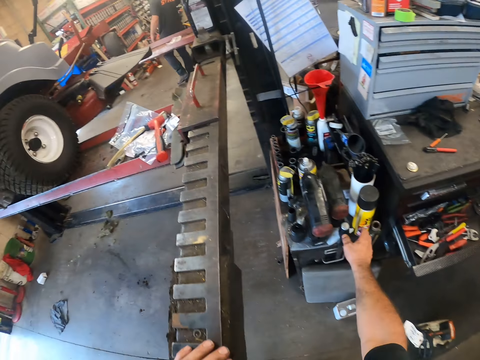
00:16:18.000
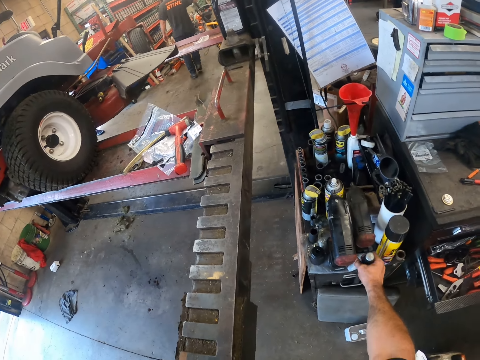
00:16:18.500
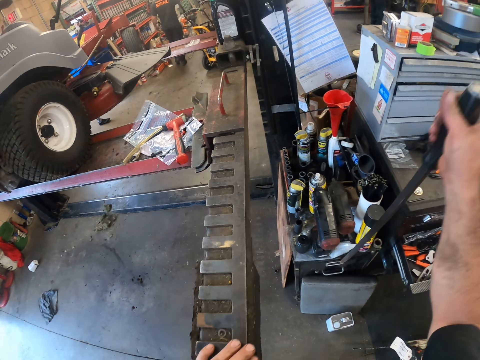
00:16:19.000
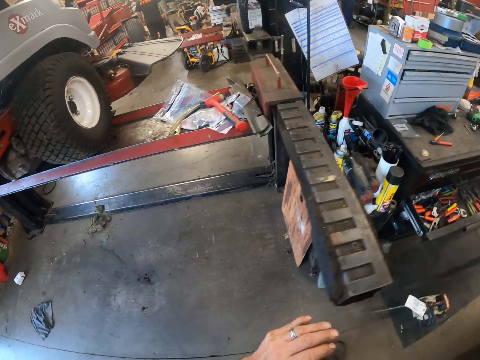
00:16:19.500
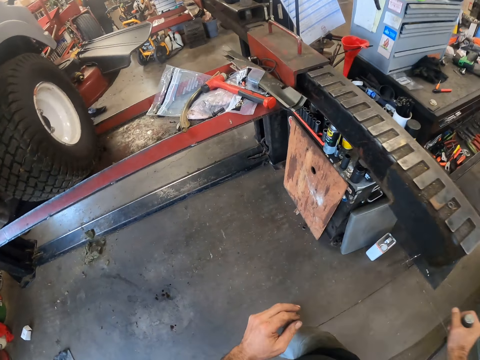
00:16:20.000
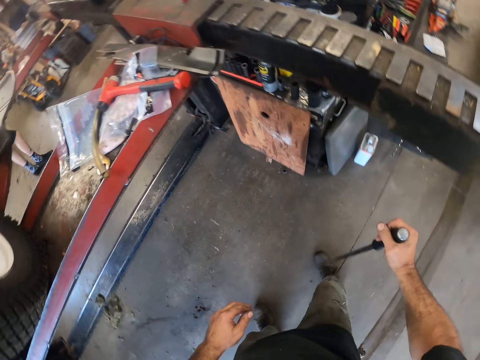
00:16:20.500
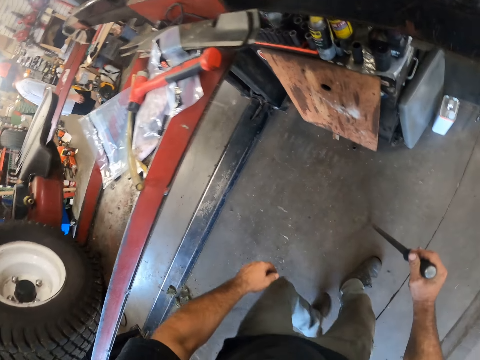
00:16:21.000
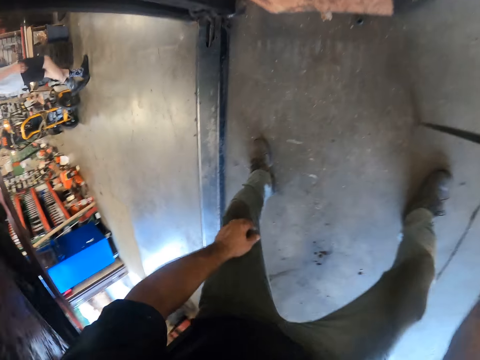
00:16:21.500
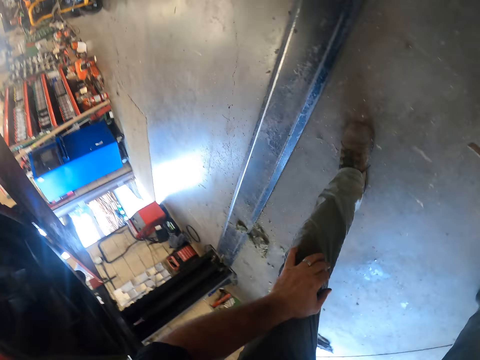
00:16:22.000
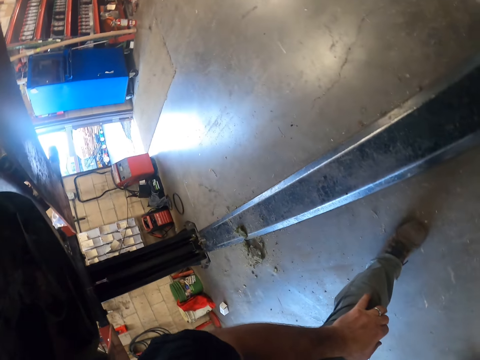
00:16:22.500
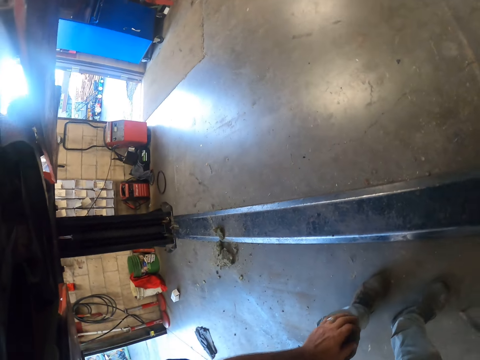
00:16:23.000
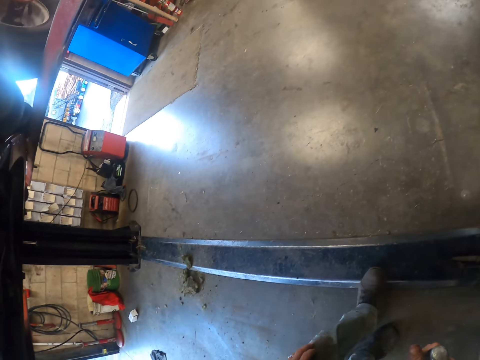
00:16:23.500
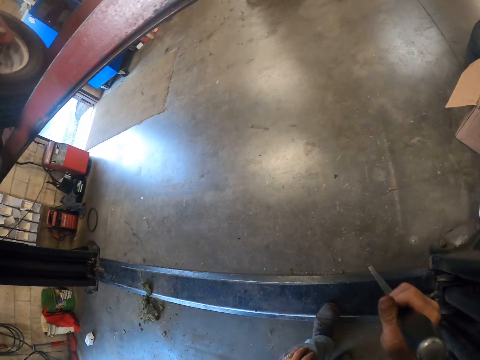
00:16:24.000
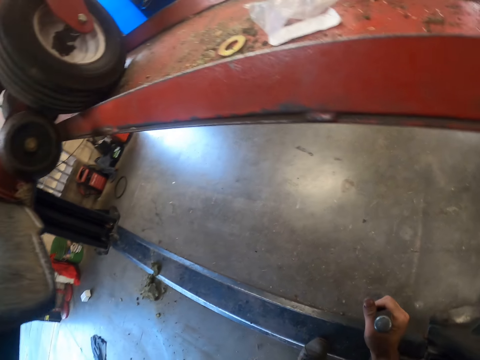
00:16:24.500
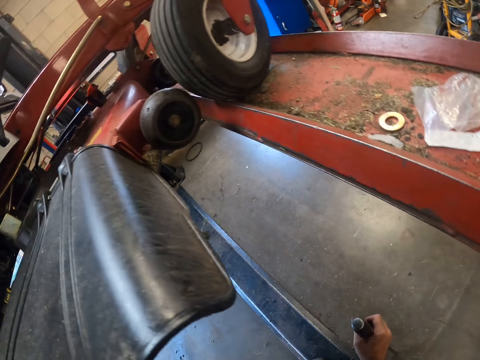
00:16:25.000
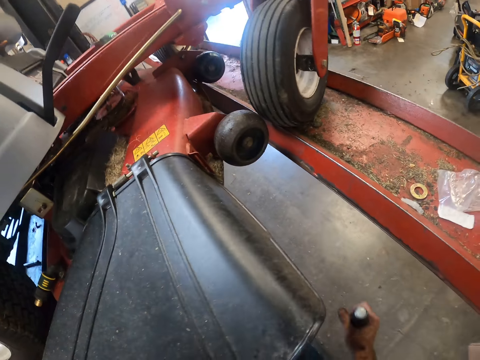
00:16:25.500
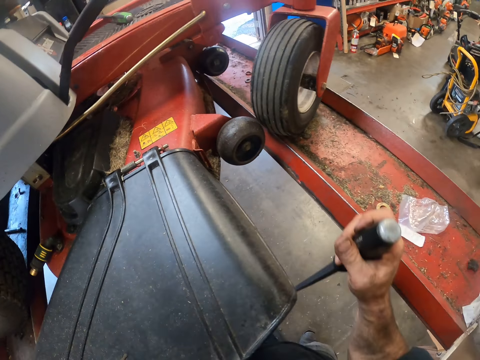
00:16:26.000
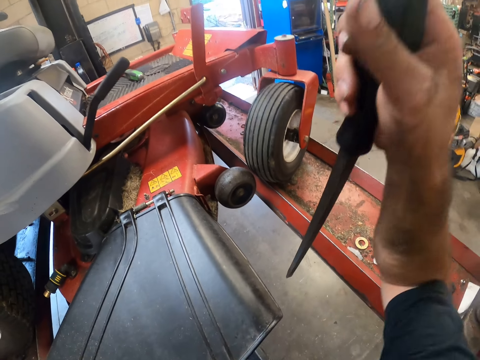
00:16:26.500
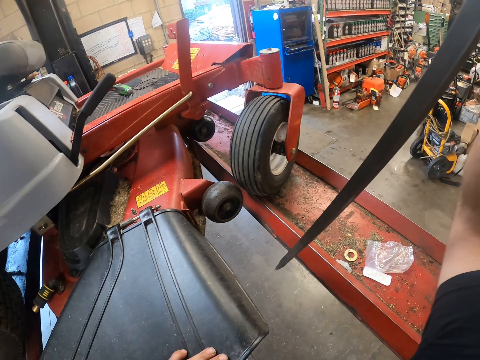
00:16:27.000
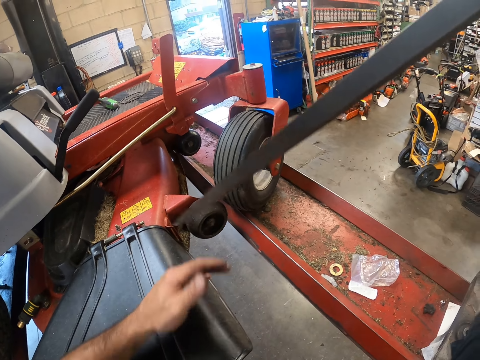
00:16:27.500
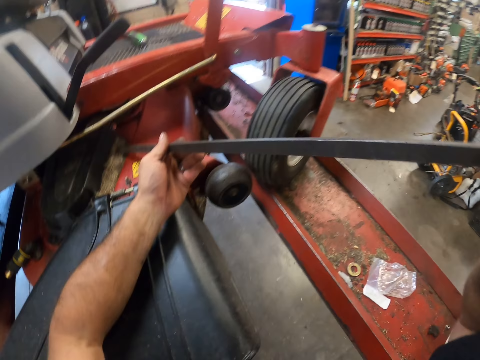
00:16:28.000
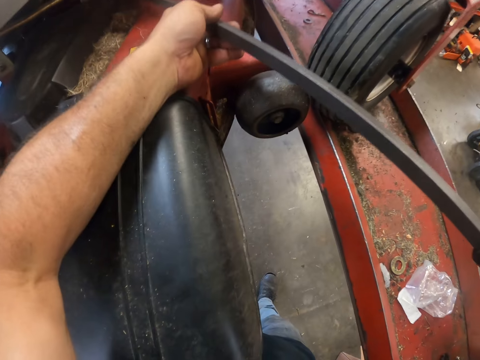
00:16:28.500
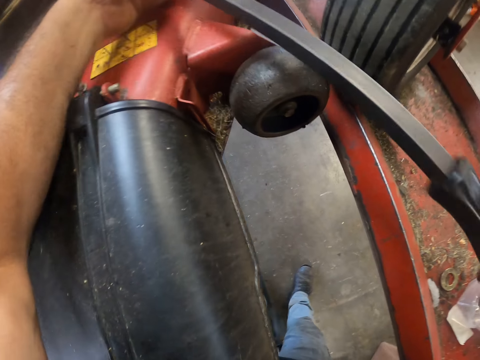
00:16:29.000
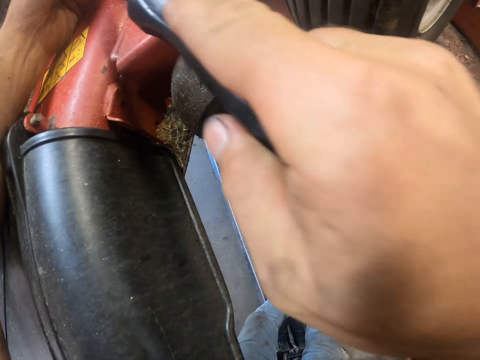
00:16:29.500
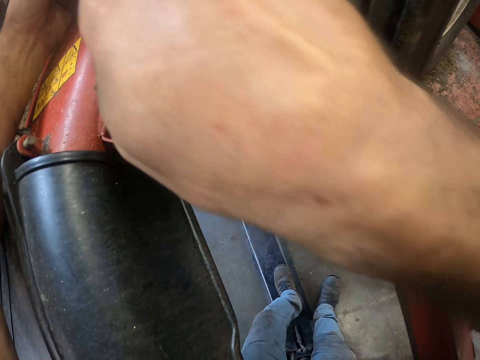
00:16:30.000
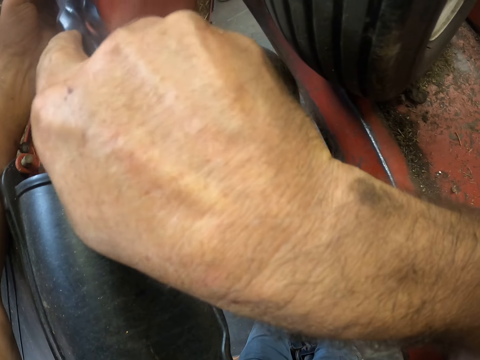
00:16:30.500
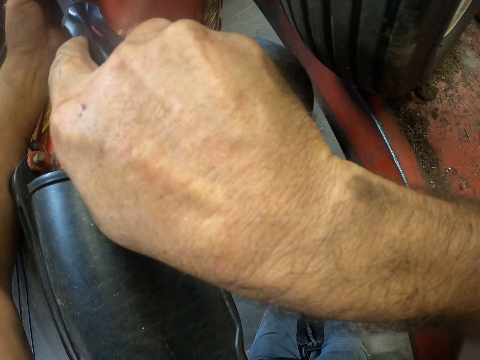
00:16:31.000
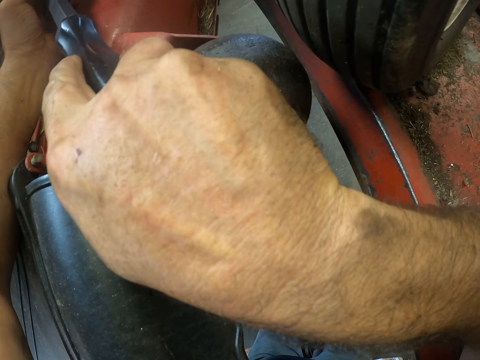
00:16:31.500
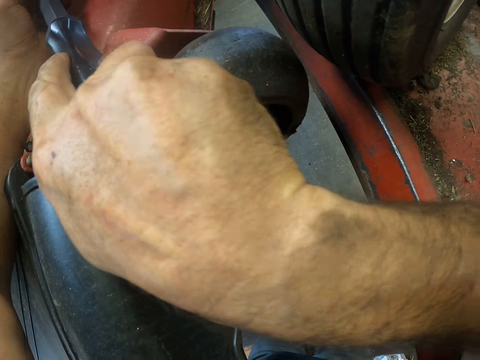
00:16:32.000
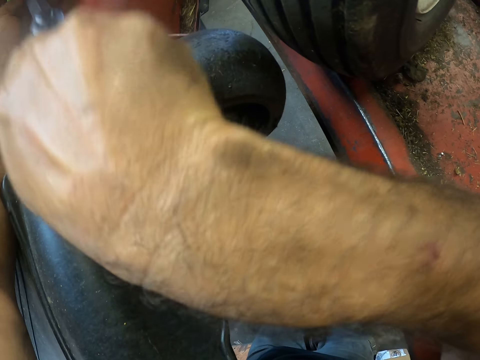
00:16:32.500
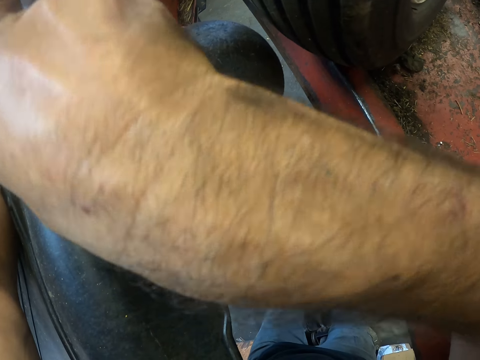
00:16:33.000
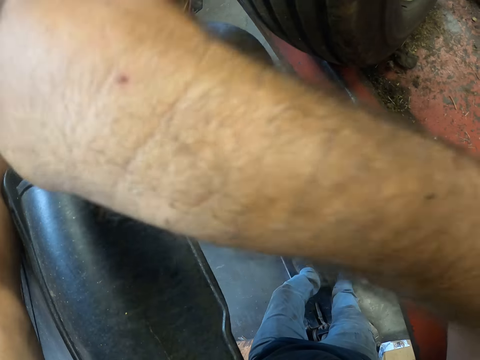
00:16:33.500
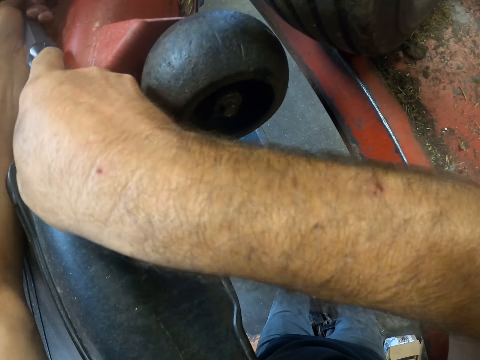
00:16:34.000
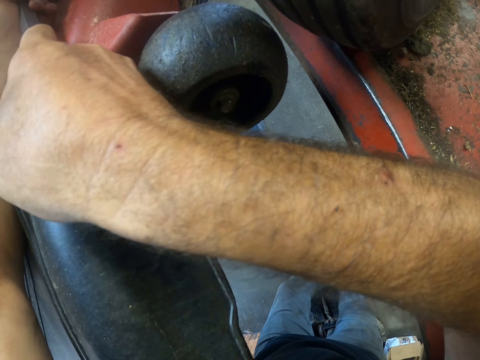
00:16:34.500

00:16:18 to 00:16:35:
The camera wearer picks up a bar or long metal from a work desk close by. They walk below the time cutter. They bend under the hydraulic lift to the other side of the lawnmower. They lift the long metal. They use the bar on the cutting deck. They push the metal on the time cutter.

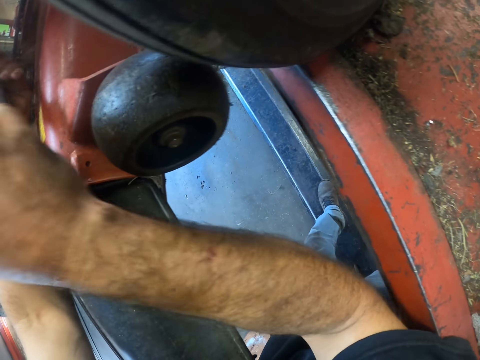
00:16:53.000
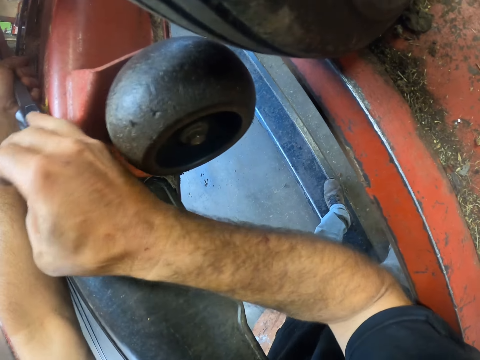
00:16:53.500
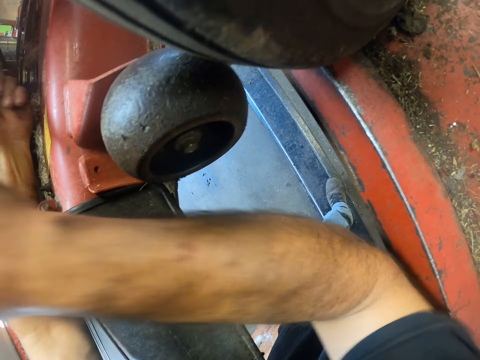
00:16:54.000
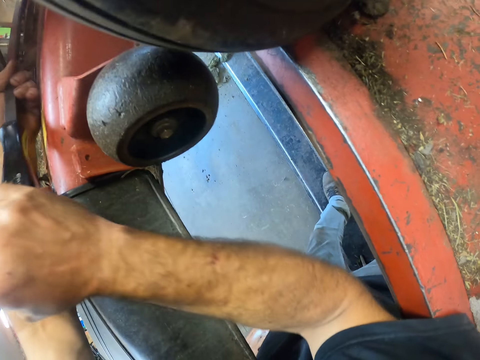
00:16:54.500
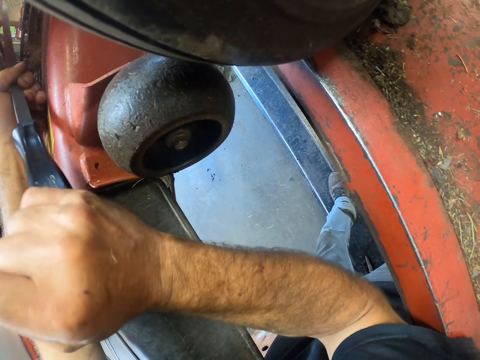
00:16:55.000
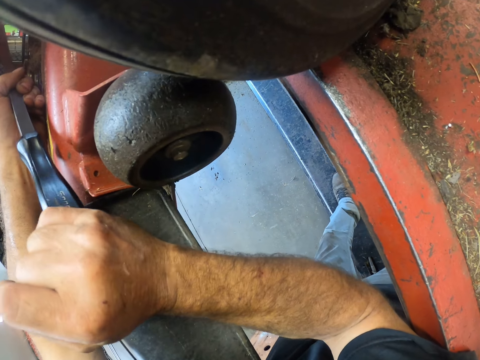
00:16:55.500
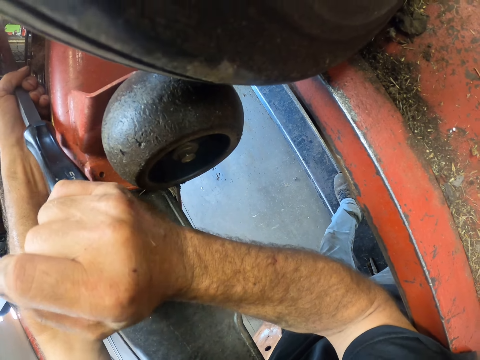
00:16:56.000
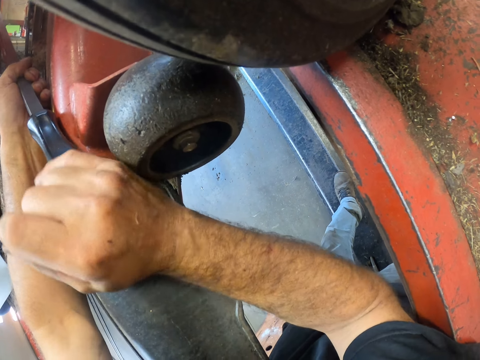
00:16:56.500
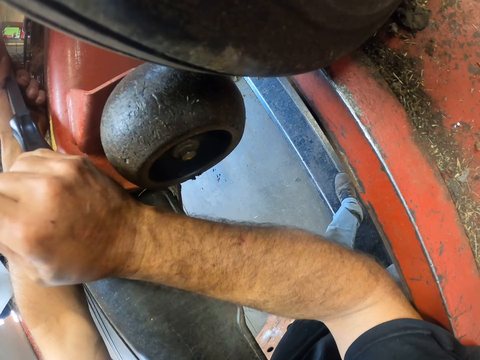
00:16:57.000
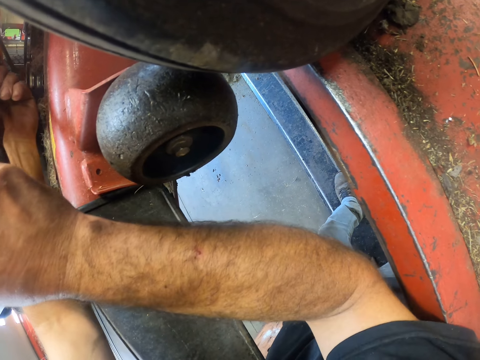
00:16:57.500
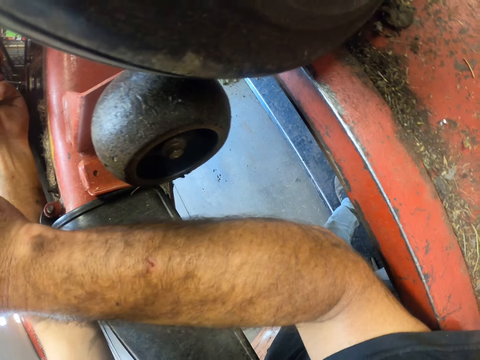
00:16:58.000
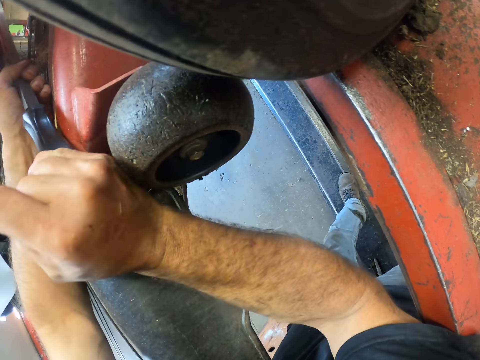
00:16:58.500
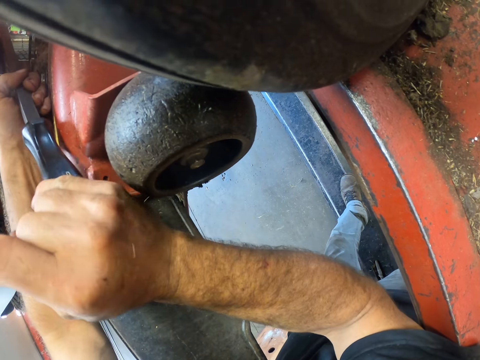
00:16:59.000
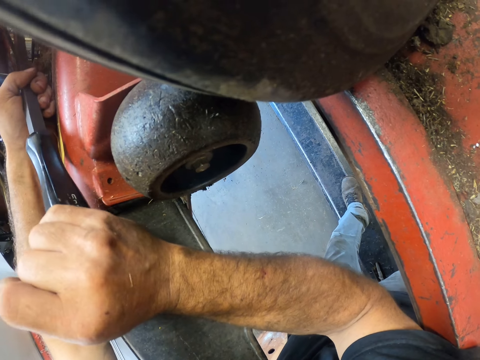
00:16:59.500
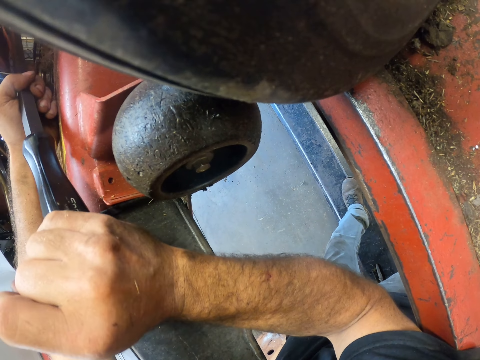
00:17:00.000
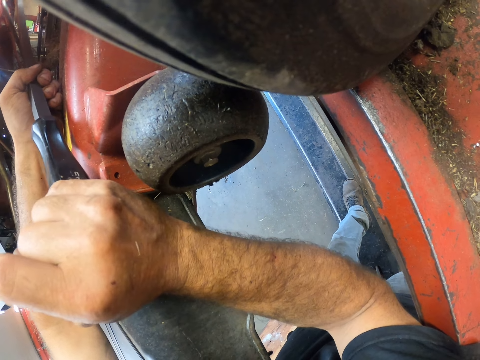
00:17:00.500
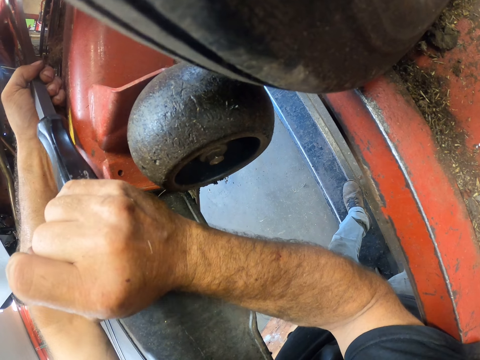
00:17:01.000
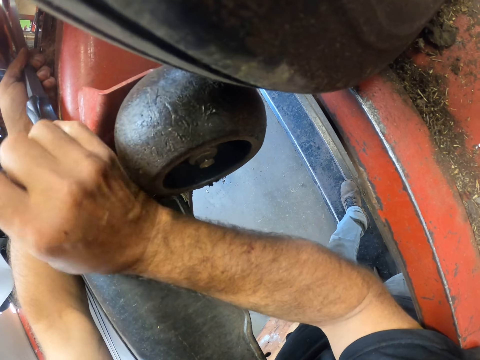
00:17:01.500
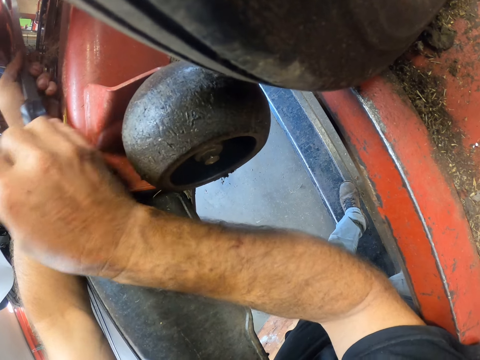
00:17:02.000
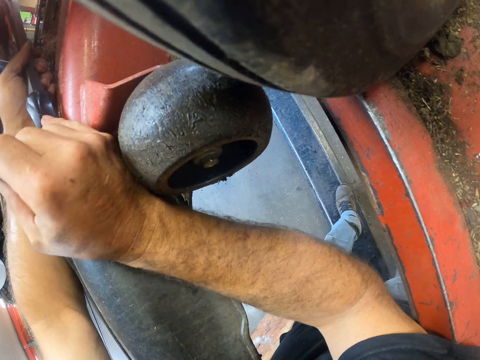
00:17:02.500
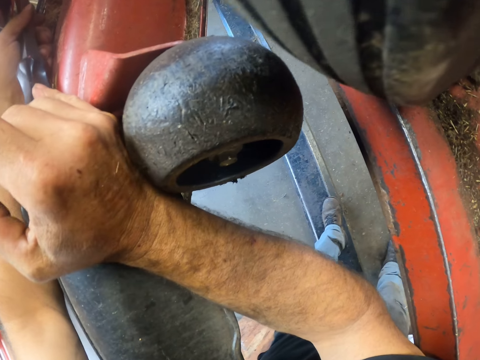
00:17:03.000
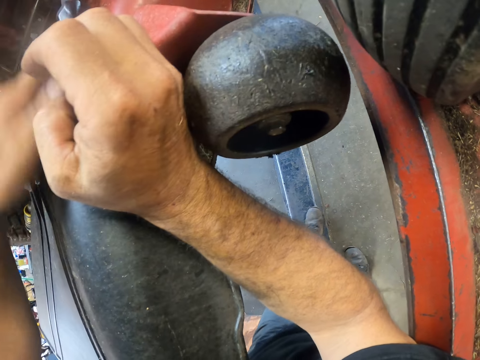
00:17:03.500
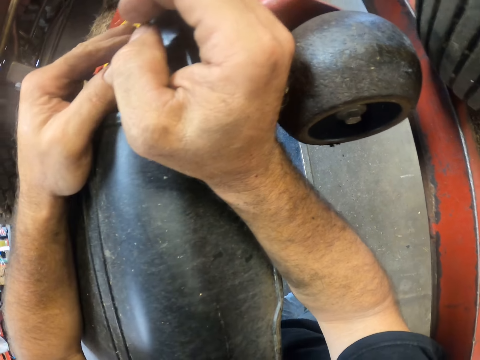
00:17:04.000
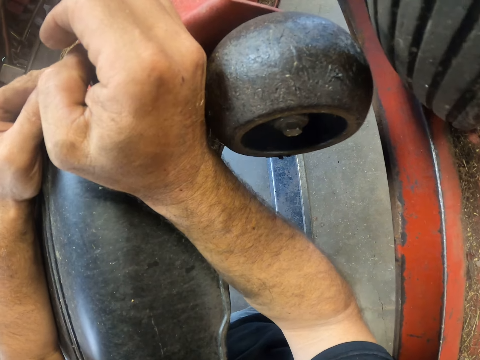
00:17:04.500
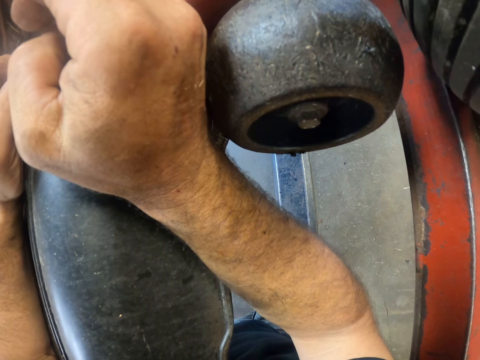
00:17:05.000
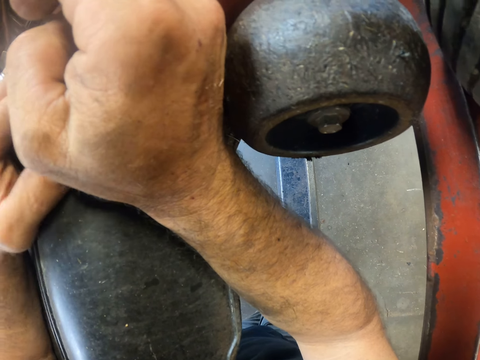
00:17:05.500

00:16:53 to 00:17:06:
The camera wearer presses the metal.
